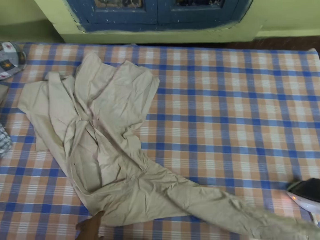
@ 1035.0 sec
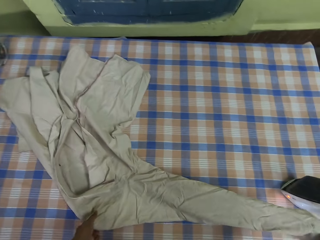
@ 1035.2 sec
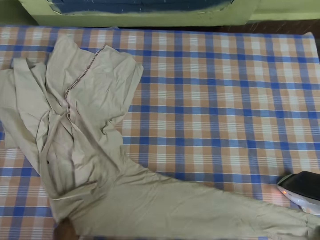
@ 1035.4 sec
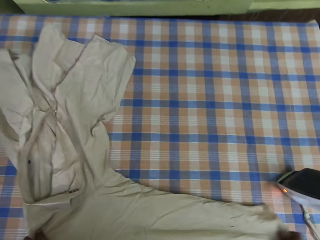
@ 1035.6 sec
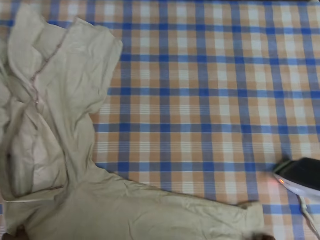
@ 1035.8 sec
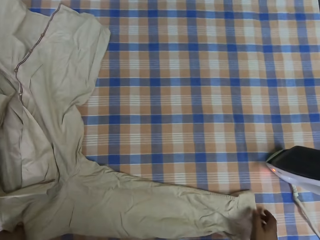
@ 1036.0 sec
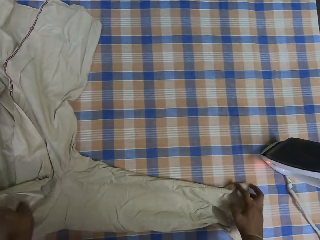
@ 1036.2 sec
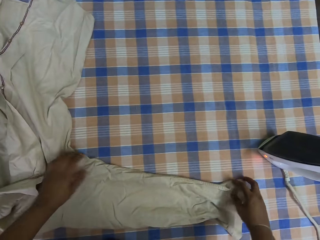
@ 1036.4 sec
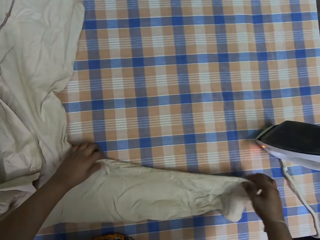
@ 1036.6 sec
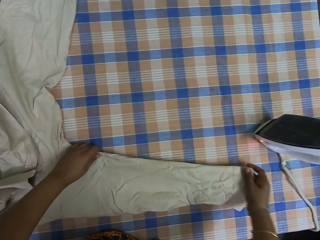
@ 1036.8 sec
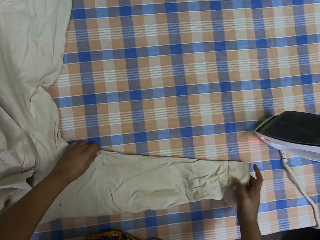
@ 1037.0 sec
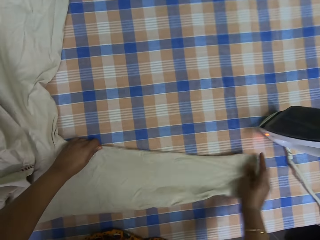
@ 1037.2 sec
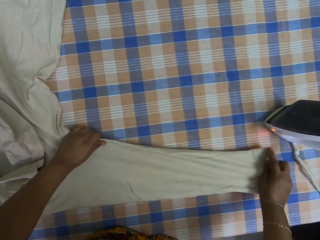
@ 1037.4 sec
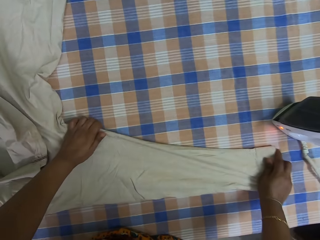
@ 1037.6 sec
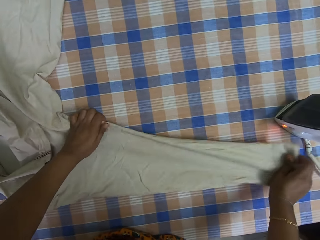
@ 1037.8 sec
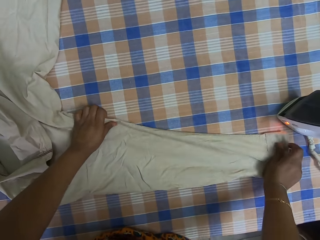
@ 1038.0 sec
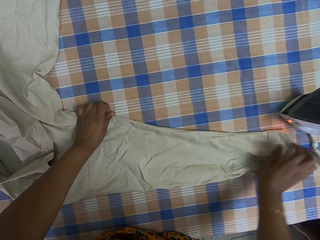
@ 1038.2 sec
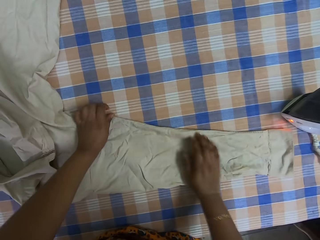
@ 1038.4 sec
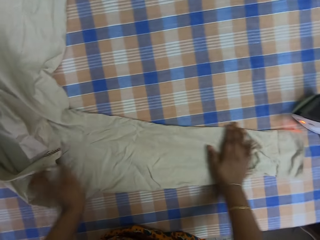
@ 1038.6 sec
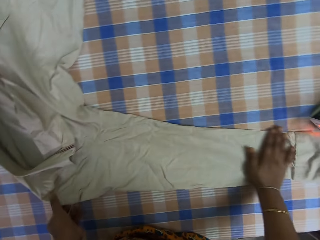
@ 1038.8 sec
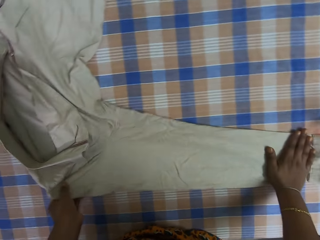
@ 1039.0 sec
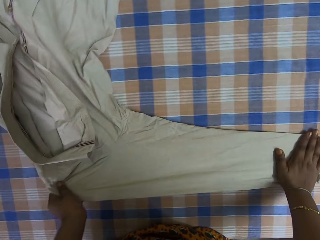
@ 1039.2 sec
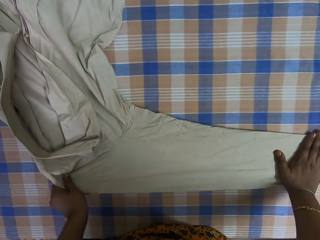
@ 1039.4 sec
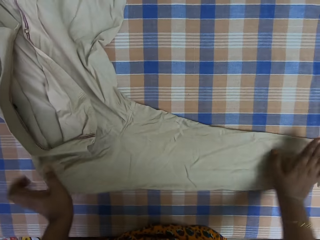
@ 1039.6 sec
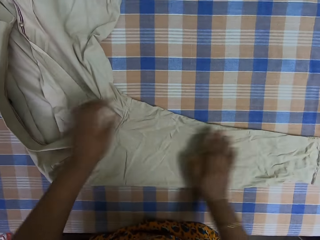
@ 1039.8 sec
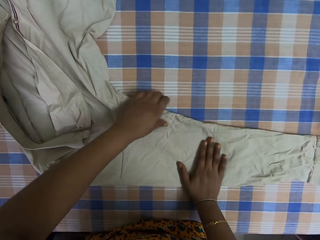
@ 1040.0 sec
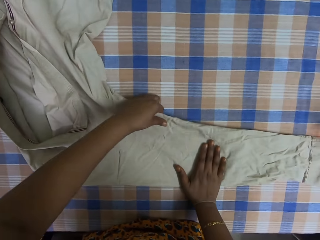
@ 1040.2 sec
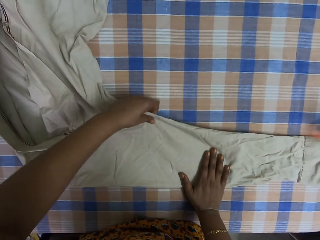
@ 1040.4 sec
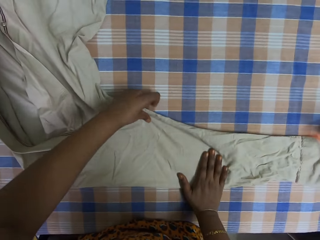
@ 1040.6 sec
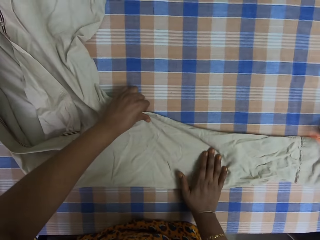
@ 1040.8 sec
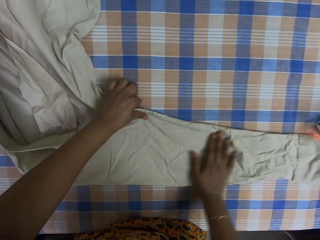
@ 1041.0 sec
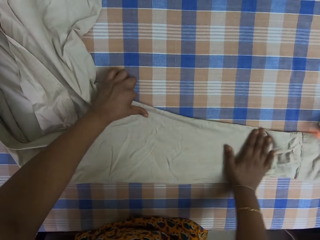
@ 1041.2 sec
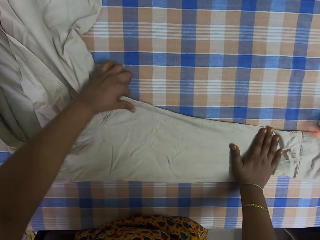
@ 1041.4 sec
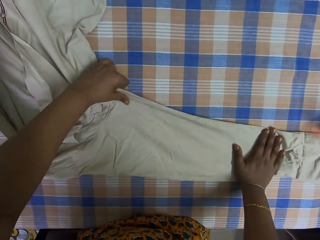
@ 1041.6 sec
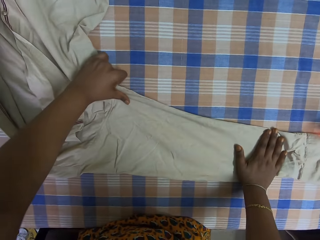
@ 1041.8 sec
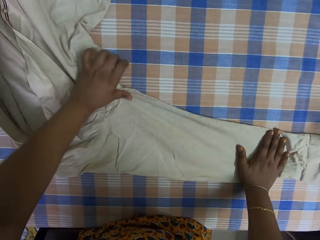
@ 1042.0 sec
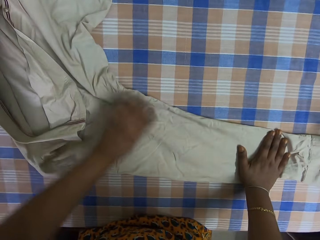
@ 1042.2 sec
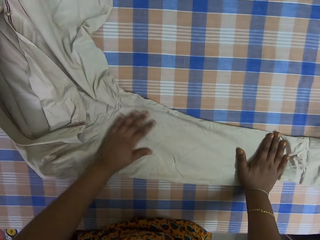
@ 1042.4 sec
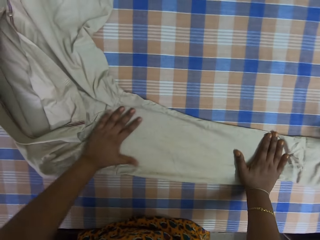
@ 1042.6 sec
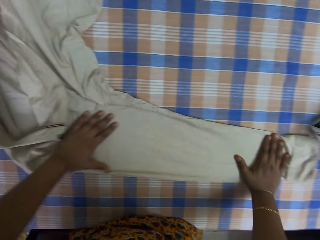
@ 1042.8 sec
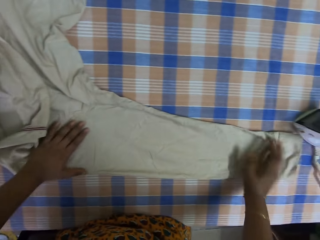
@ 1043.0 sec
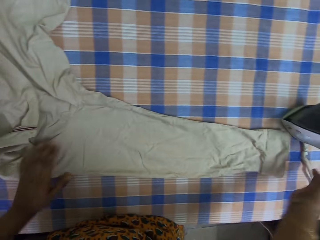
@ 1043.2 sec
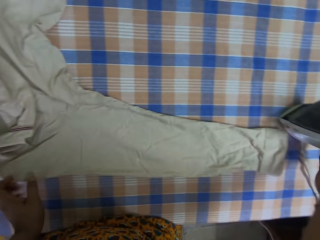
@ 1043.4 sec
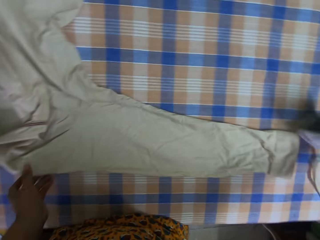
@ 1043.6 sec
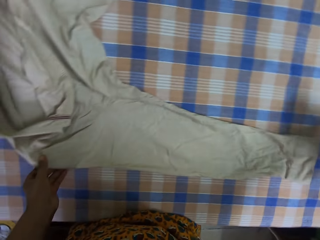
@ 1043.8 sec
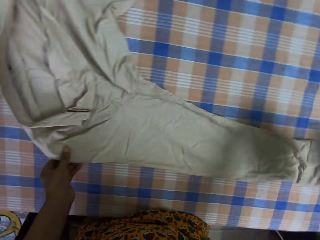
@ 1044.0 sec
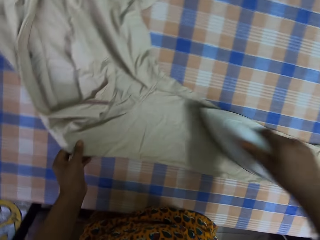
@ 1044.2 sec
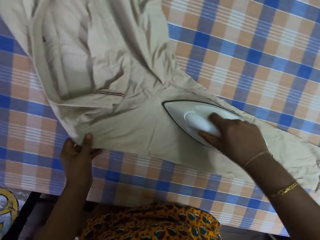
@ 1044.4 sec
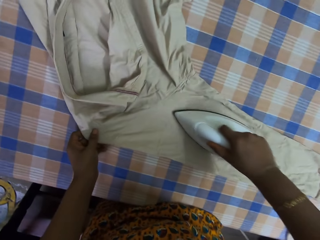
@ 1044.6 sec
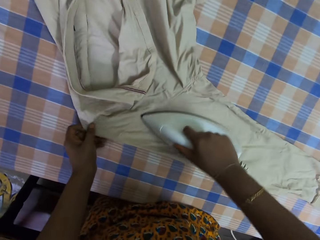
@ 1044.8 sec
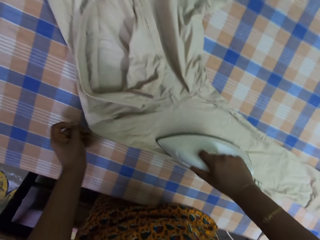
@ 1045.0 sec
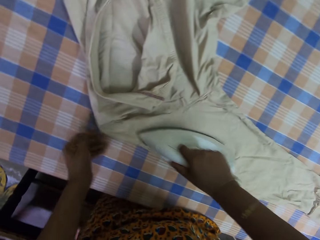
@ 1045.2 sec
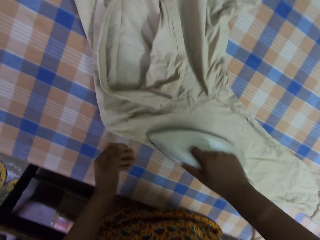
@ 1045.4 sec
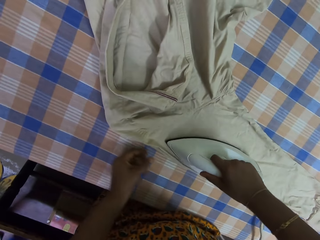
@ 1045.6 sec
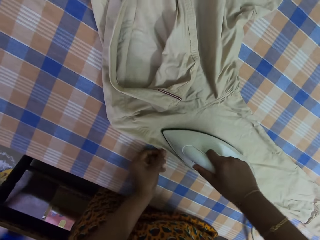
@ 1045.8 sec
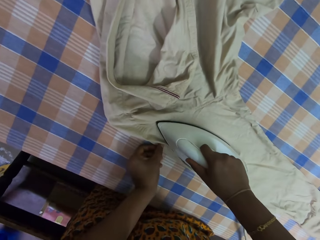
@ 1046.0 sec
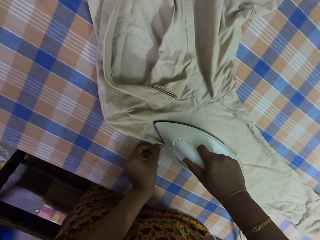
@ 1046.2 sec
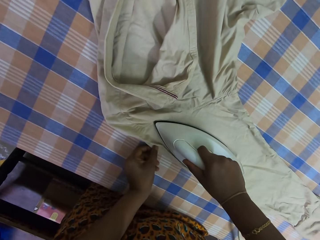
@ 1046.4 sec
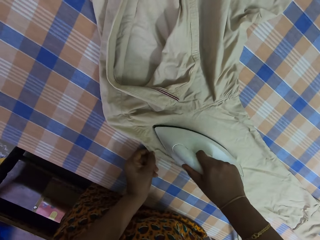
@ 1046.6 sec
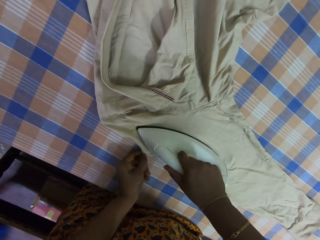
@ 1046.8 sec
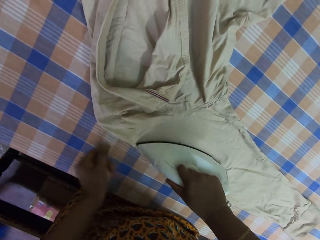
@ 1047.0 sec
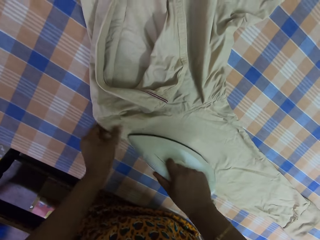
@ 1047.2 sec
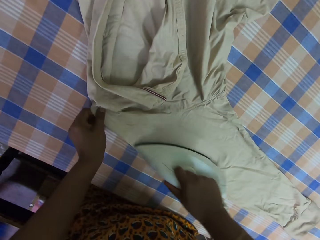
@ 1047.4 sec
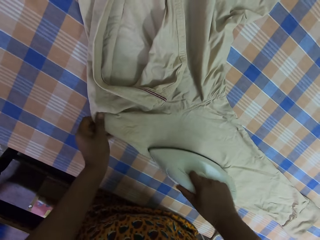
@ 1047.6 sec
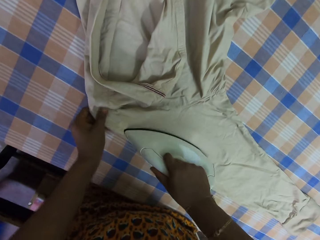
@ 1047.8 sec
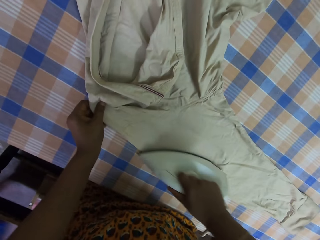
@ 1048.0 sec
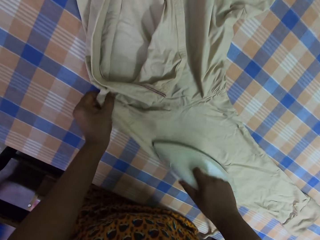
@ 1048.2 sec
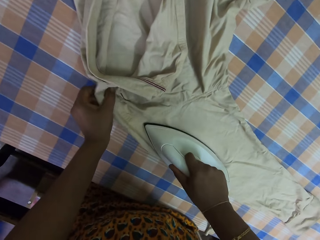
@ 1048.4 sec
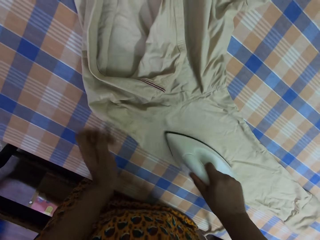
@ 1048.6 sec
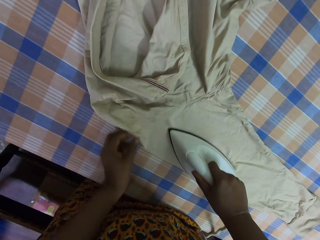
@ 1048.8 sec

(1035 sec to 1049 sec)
The camera wearer straightens the sleeve. They pick up the iron box from the table. They iron the sleeve.

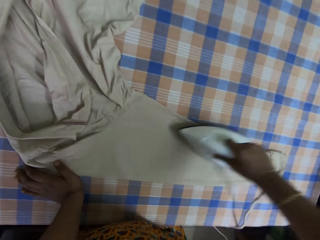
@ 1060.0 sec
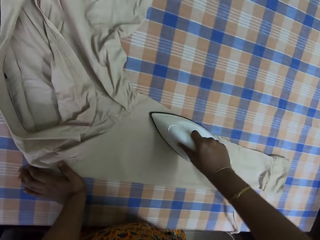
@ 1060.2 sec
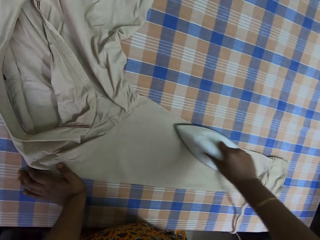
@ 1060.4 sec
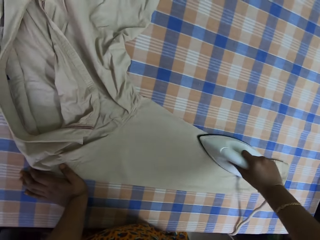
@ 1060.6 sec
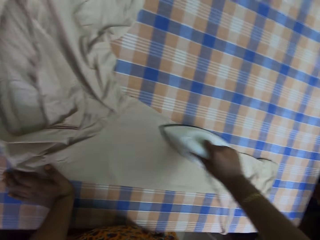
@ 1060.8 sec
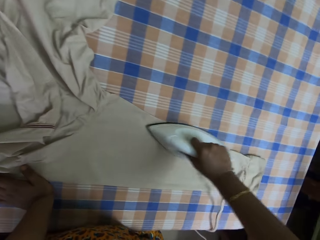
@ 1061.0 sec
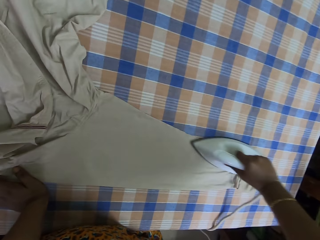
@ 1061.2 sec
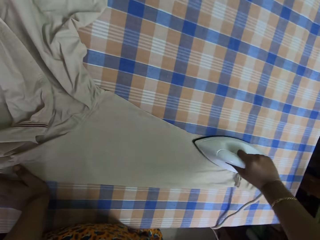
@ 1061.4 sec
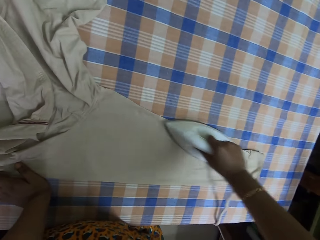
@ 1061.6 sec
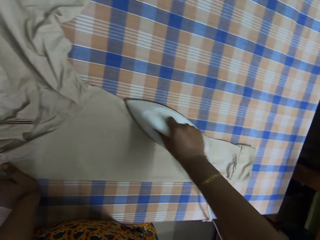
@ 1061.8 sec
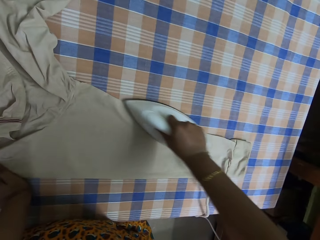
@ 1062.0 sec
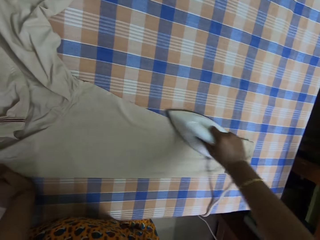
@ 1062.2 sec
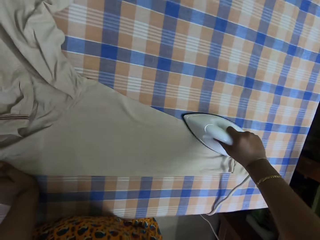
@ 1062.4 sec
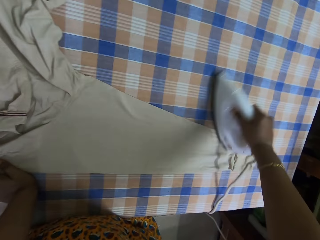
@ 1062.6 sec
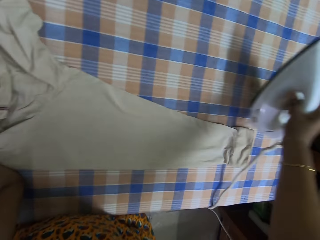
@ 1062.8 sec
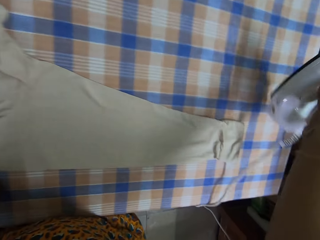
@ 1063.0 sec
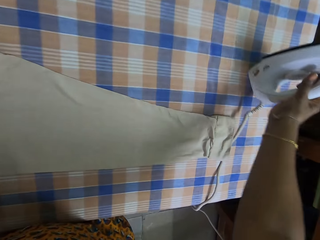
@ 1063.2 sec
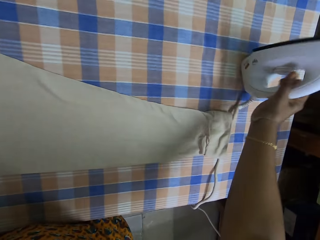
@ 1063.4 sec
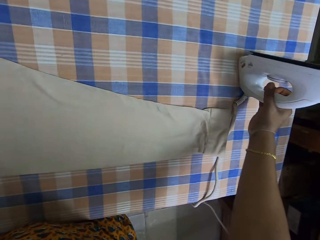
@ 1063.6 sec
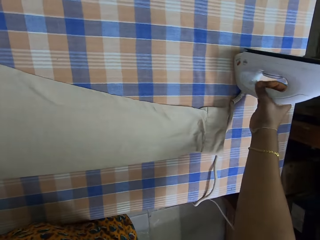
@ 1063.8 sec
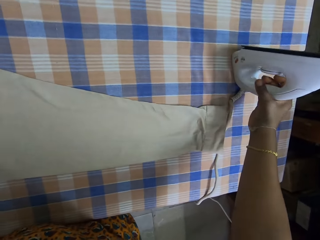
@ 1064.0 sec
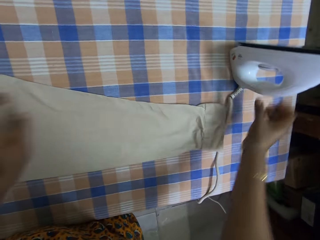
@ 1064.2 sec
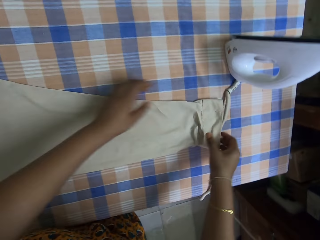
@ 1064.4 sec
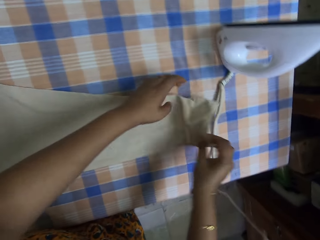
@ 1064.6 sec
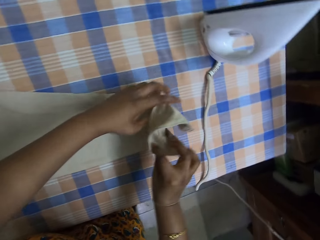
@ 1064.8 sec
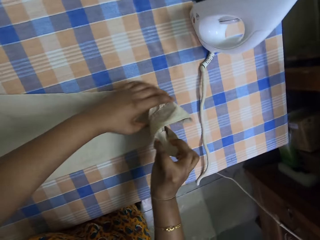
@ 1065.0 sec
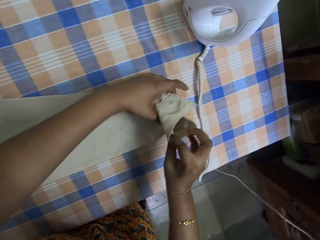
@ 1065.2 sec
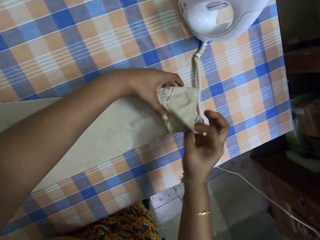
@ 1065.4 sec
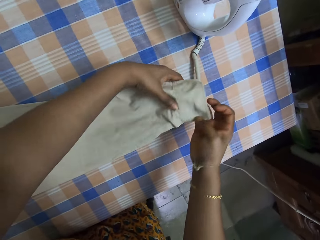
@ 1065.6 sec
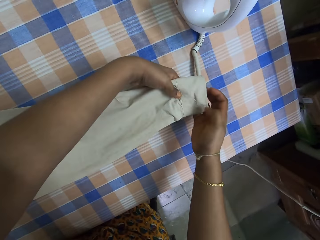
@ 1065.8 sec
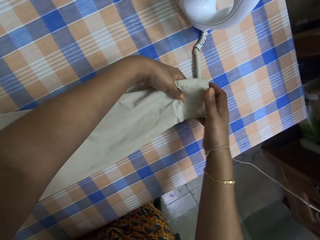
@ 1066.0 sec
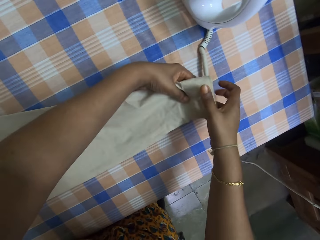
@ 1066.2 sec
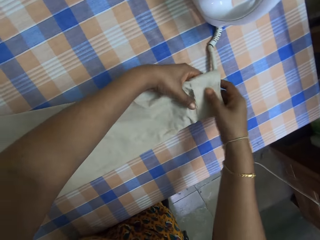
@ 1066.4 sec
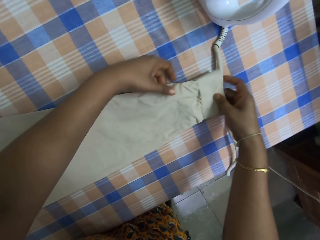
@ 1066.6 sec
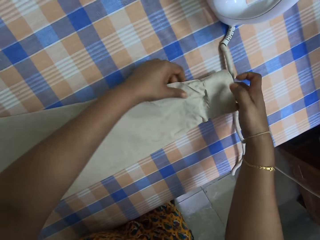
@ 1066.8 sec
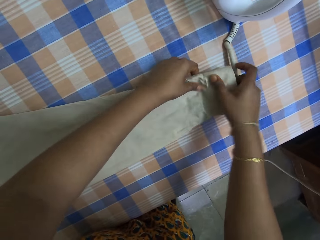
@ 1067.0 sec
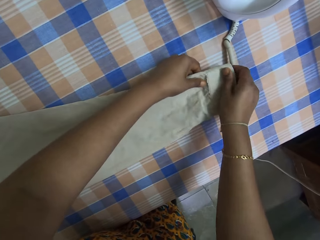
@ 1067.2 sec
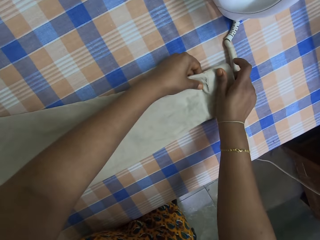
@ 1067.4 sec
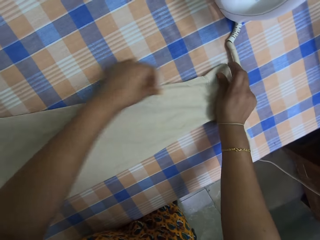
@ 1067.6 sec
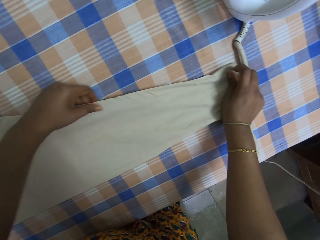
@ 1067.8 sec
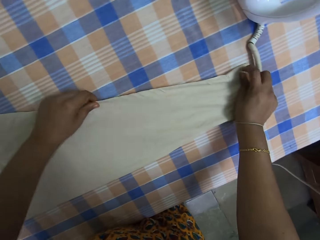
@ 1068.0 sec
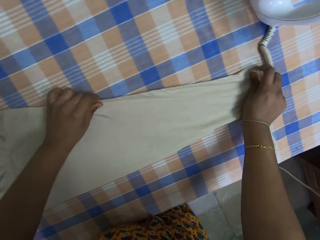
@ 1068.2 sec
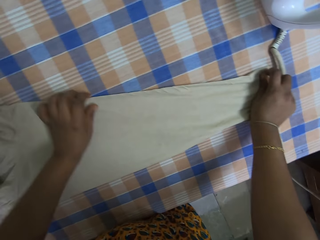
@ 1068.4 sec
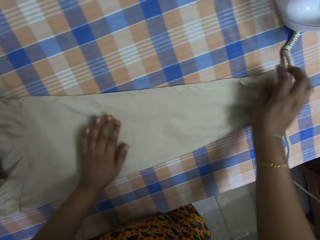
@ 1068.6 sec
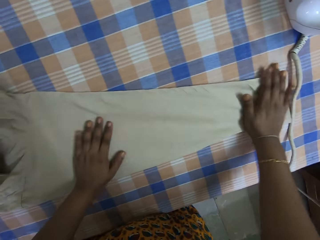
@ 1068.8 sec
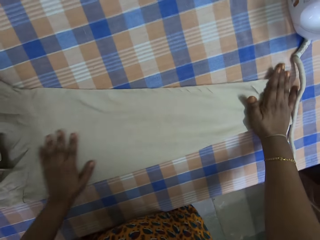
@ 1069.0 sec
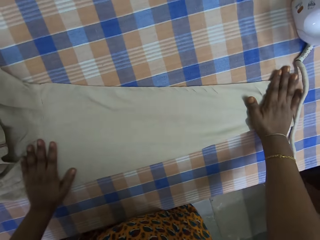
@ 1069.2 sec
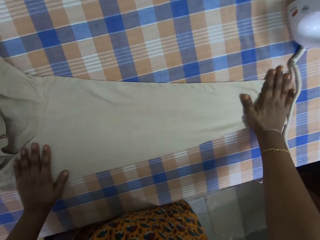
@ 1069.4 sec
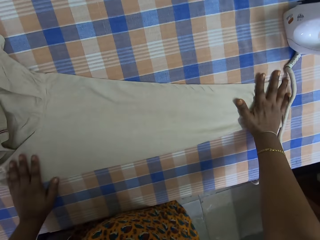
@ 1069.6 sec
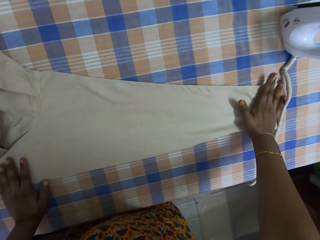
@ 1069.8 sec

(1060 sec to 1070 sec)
The camera wearer puts the iron box on the table. They adjust the shirt on the table. They straighten the sleeve.
